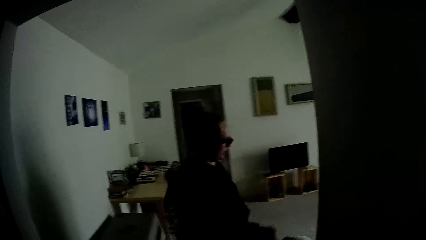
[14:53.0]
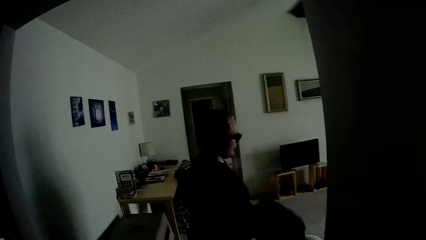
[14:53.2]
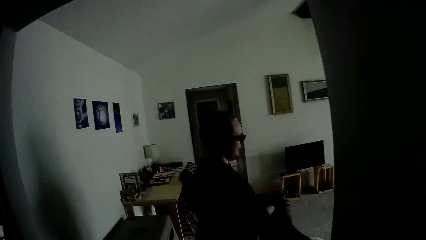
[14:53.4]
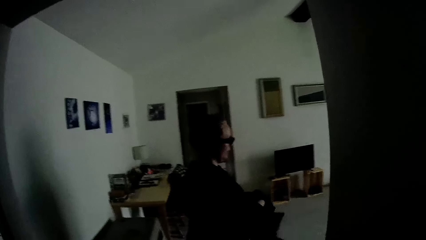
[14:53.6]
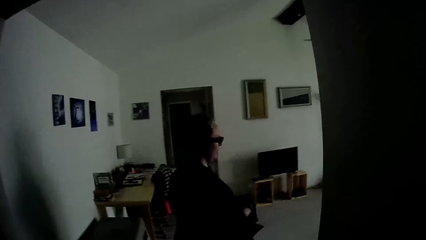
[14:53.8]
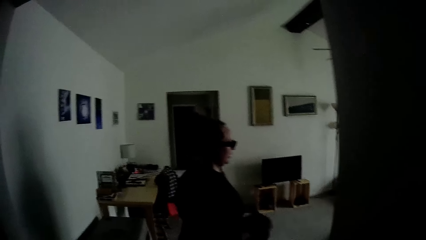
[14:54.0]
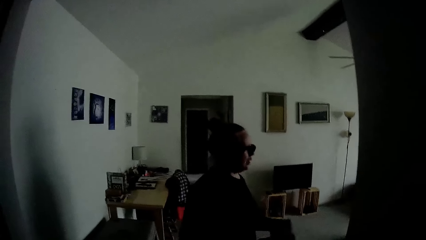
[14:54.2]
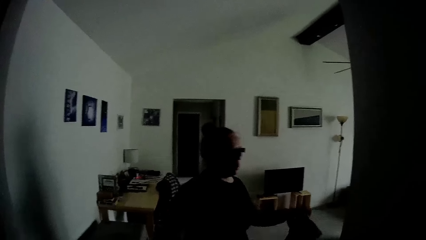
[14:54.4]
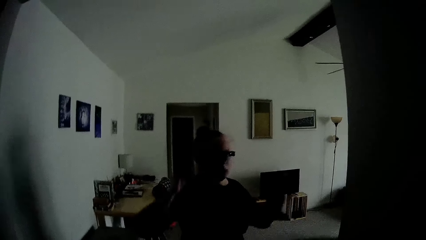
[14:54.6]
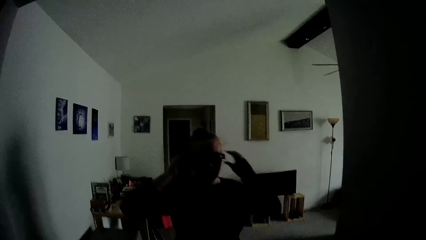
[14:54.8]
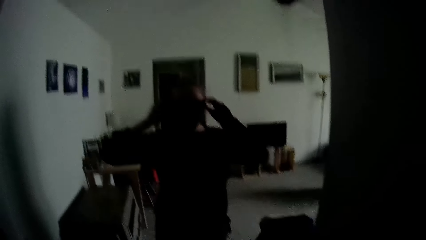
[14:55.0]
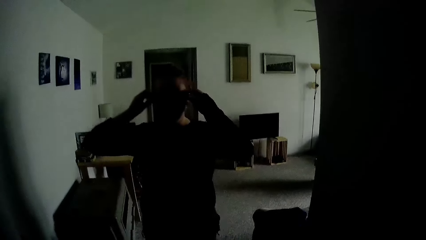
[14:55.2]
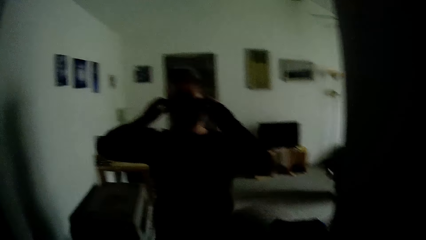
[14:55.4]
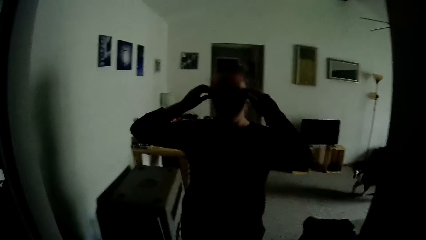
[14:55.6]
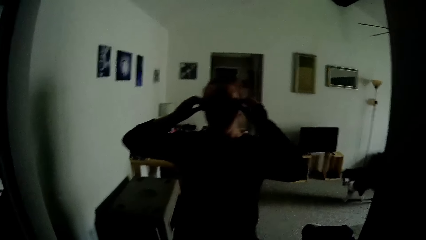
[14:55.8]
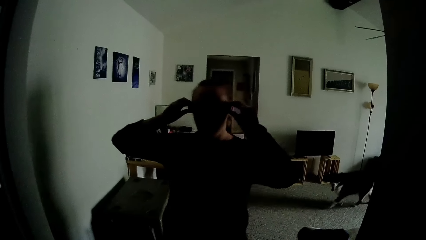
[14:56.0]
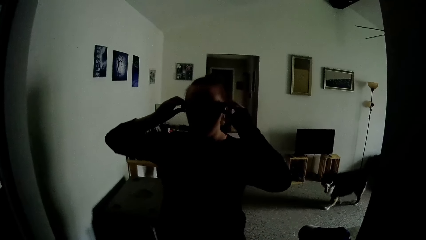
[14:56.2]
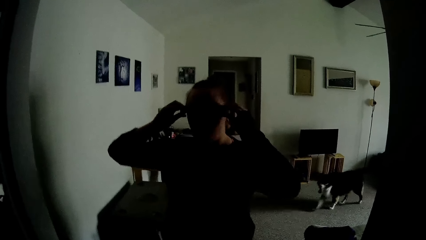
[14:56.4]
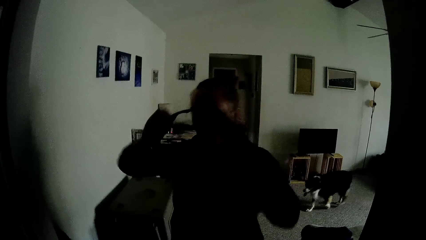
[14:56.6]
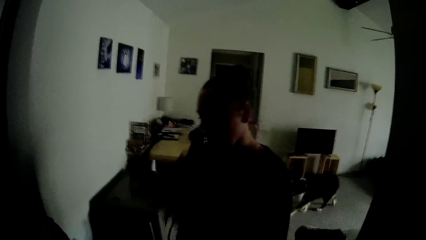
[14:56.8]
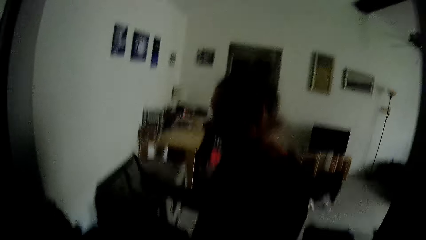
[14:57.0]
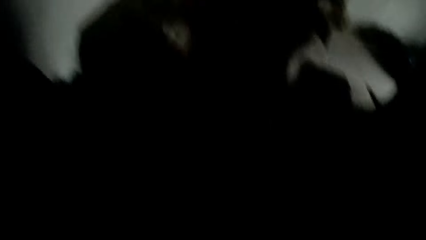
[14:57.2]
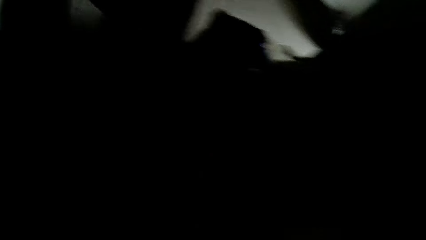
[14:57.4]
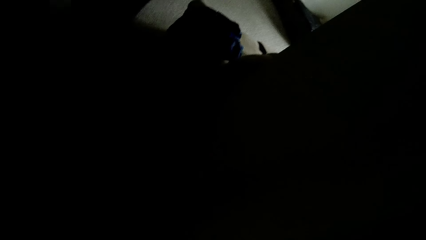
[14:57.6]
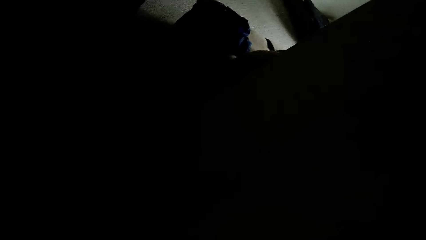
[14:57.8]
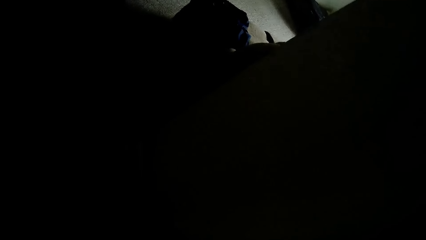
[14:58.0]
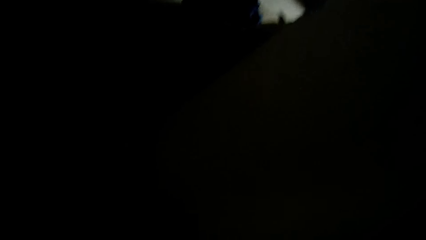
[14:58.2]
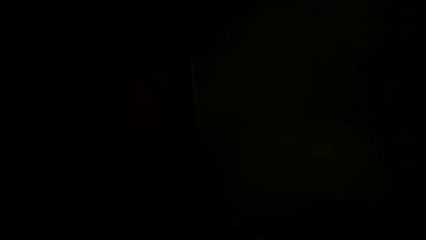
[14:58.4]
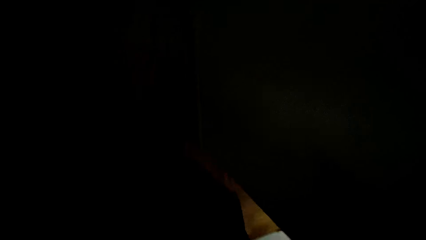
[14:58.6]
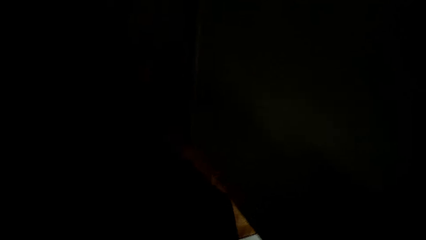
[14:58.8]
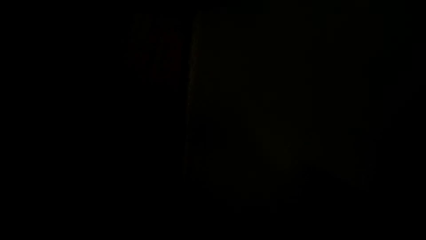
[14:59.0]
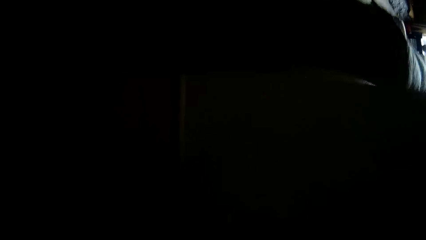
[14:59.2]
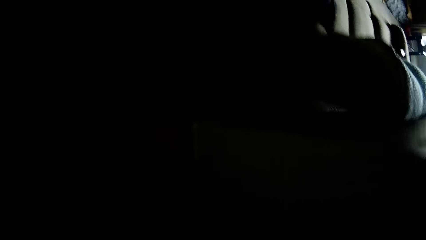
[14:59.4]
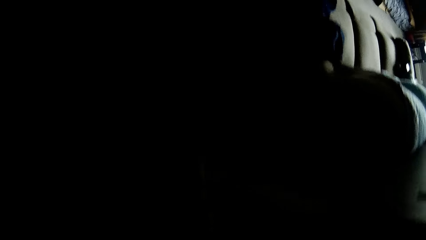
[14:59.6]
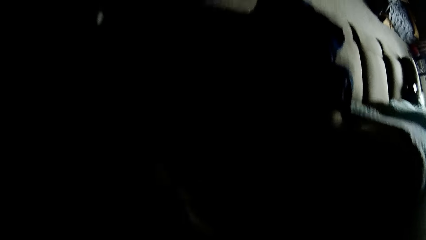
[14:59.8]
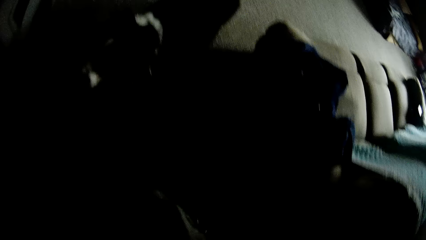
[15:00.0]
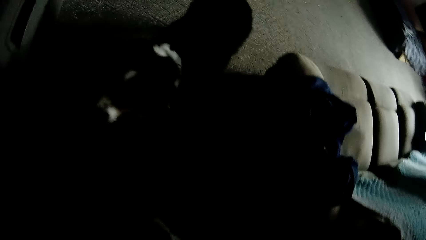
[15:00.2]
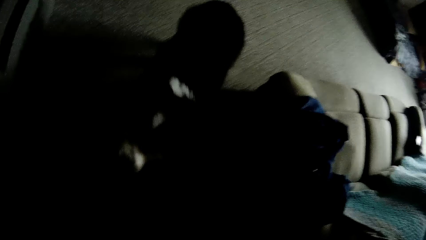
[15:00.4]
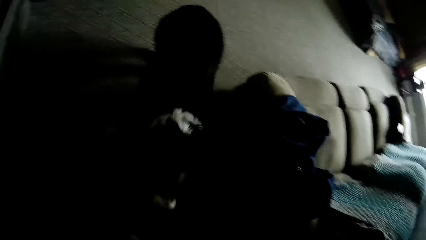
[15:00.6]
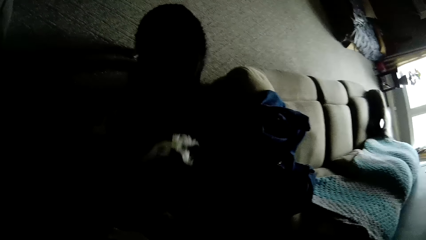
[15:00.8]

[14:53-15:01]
The woman drops her jacket on the floor with her left hand and removes her glasses with both hands.
